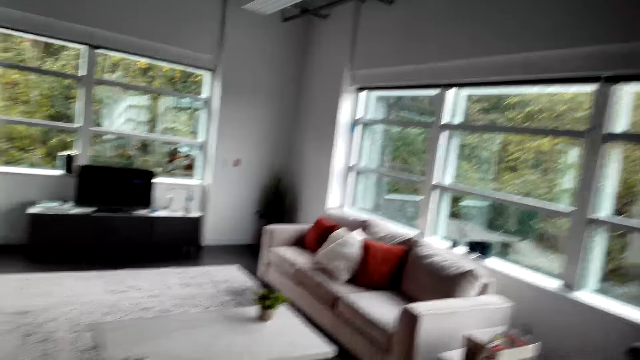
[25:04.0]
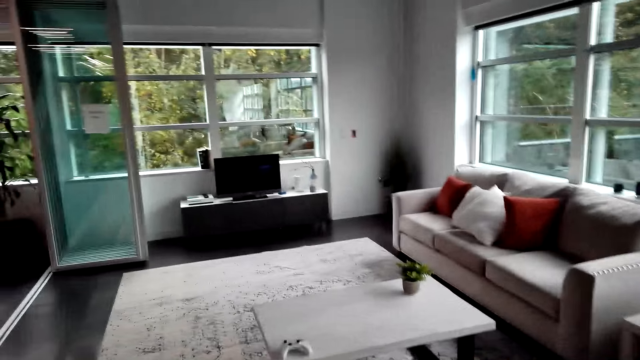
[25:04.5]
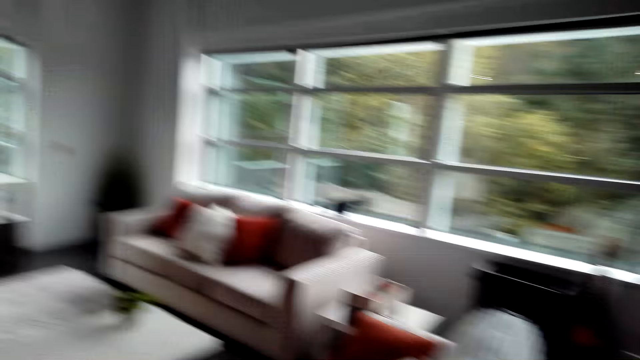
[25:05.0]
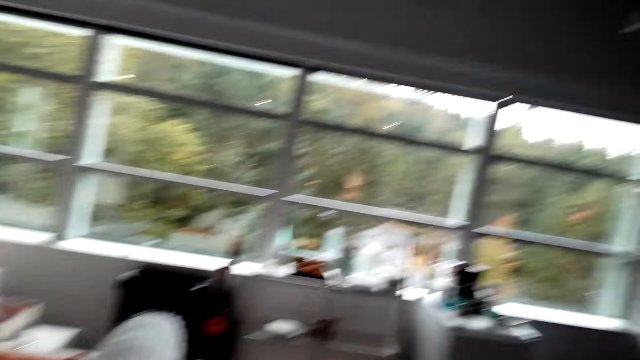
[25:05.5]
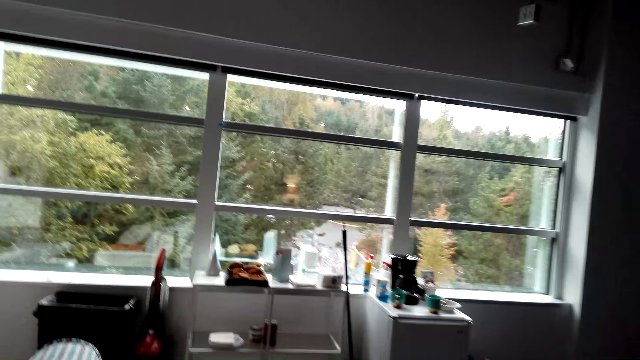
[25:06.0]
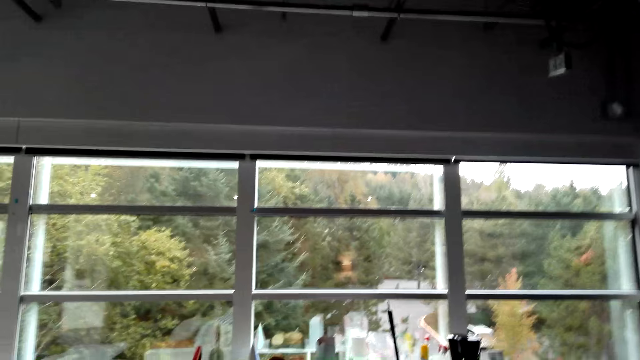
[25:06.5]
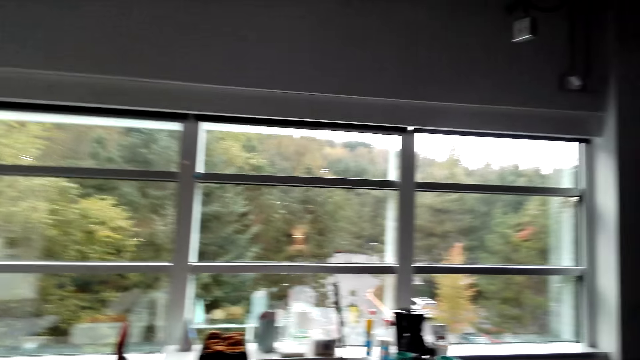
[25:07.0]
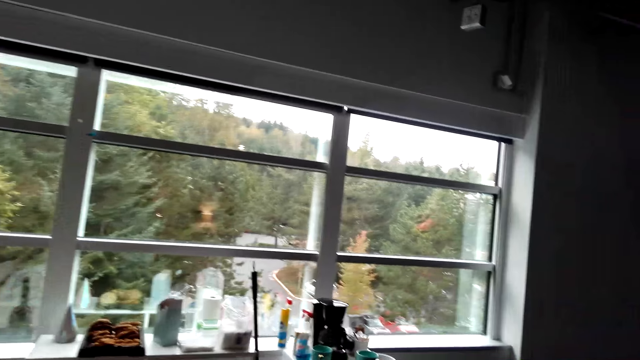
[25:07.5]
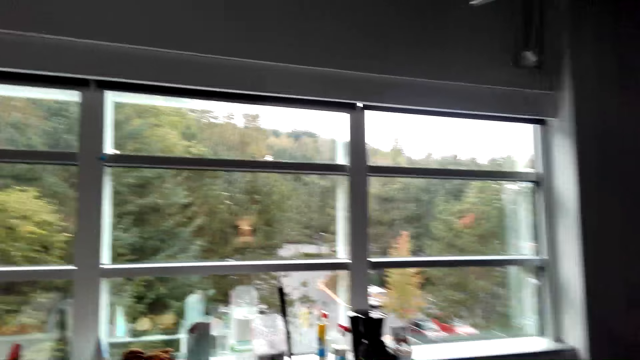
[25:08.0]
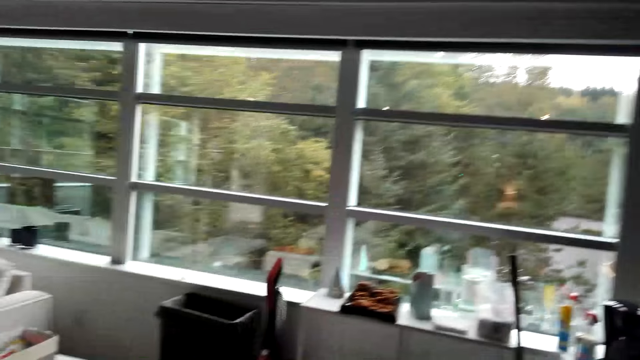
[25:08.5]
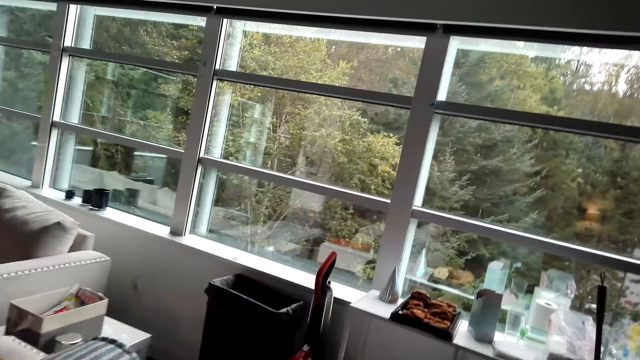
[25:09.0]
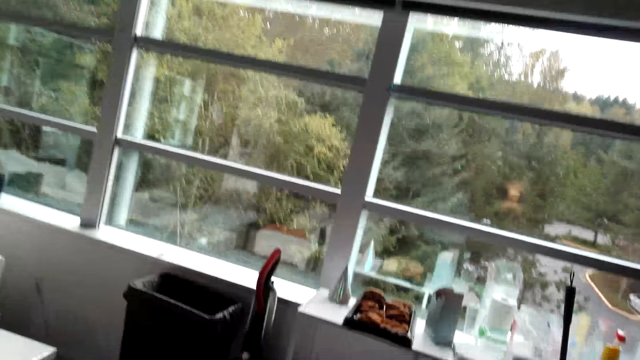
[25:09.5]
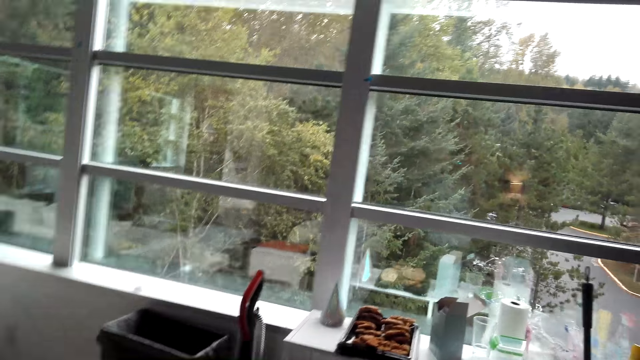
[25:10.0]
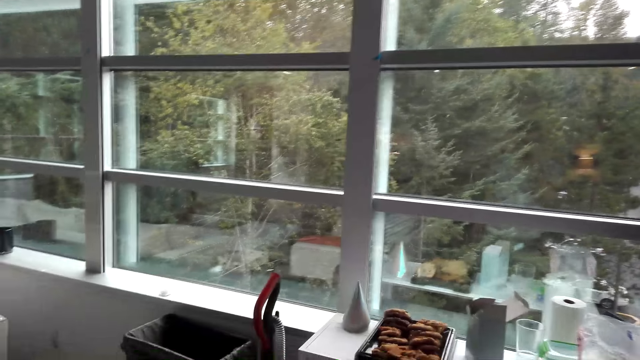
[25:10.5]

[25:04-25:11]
A woman speaks to the camera wearer. The camera wearer walks. They speak to the woman. The woman speaks to the camera wearer. The camera wearer looks around. They speak to the woman. The woman speaks to the camera wearer. The camera wearer walks and looks around.
